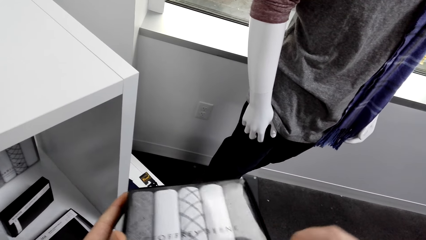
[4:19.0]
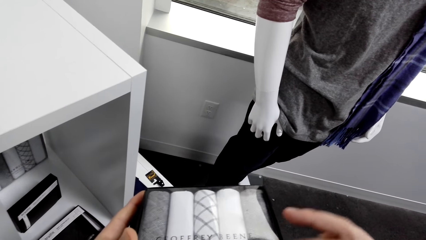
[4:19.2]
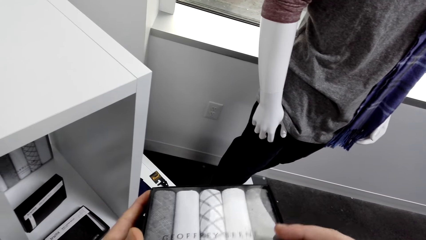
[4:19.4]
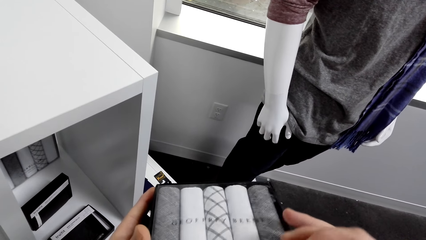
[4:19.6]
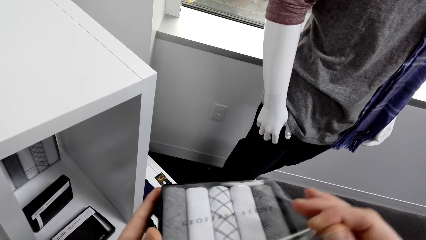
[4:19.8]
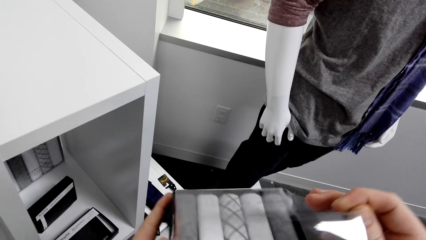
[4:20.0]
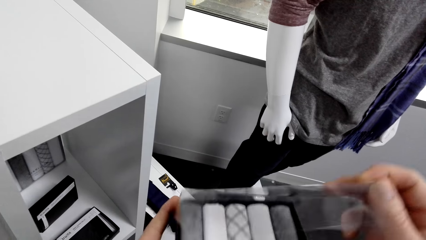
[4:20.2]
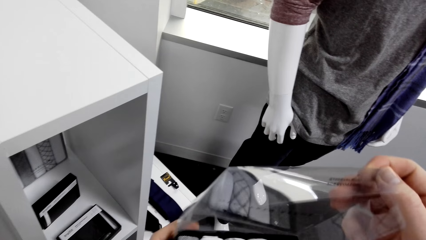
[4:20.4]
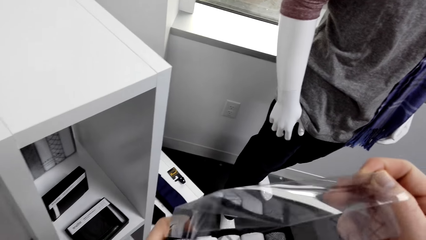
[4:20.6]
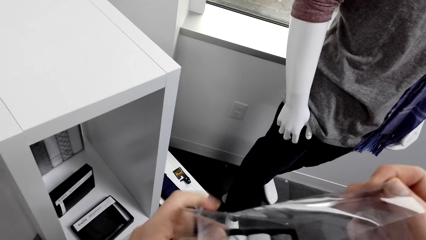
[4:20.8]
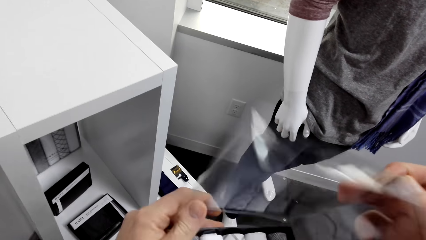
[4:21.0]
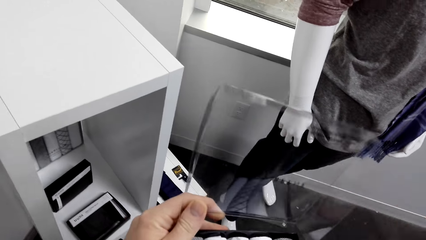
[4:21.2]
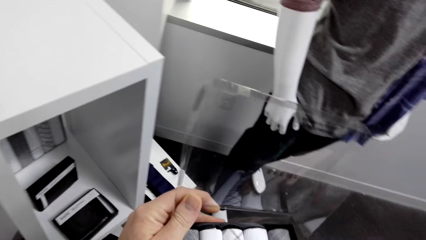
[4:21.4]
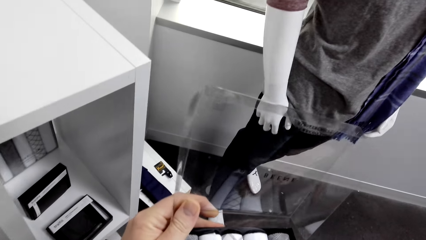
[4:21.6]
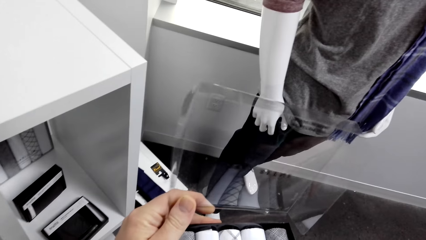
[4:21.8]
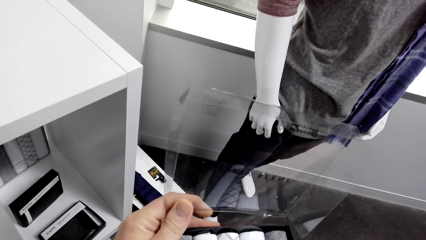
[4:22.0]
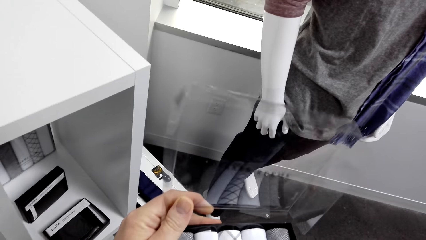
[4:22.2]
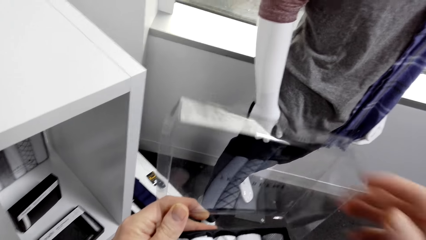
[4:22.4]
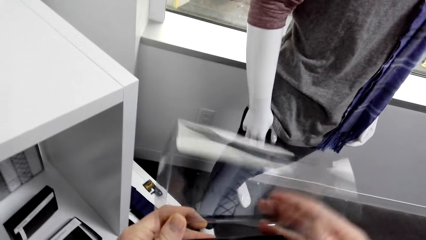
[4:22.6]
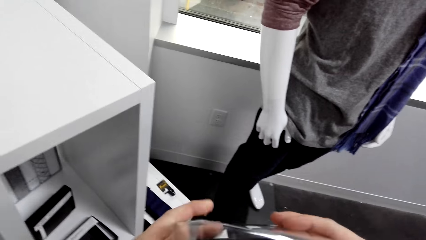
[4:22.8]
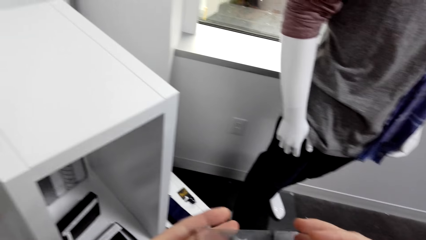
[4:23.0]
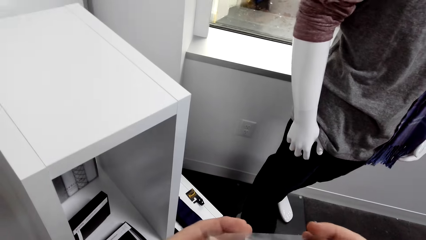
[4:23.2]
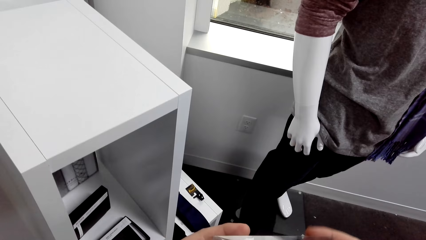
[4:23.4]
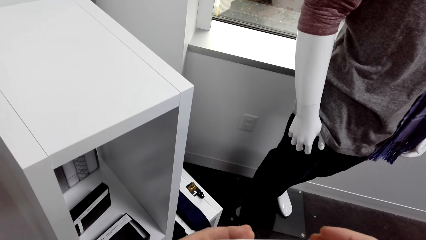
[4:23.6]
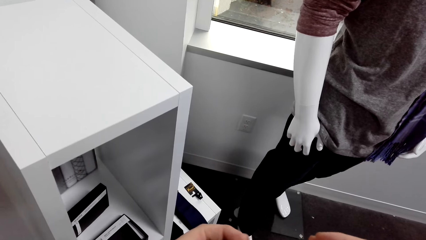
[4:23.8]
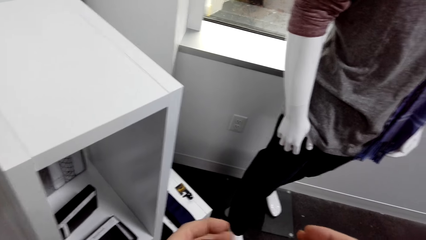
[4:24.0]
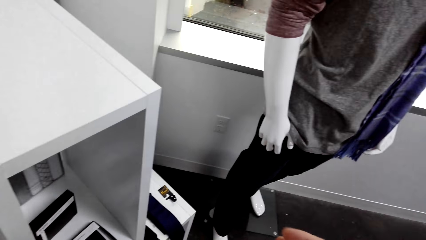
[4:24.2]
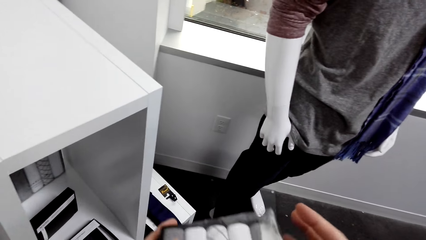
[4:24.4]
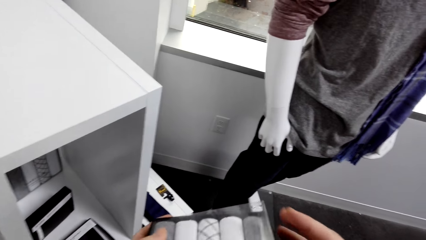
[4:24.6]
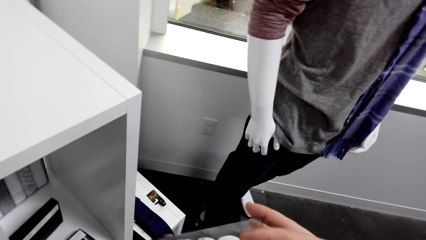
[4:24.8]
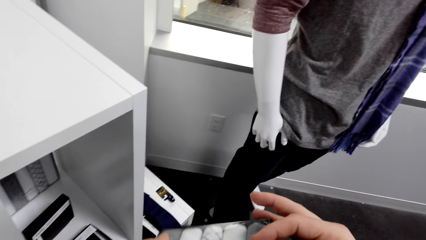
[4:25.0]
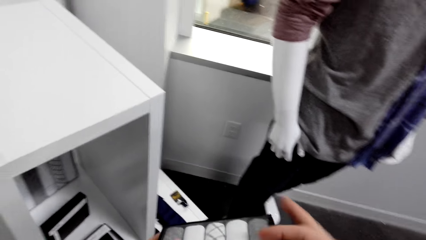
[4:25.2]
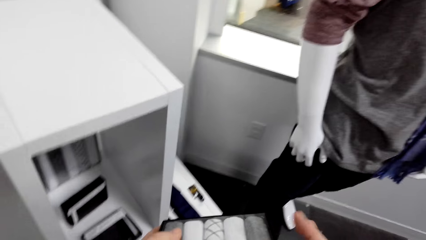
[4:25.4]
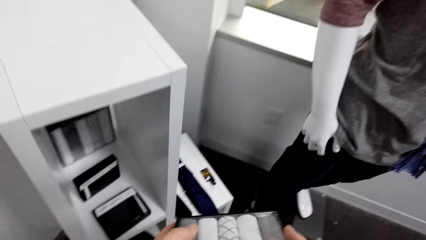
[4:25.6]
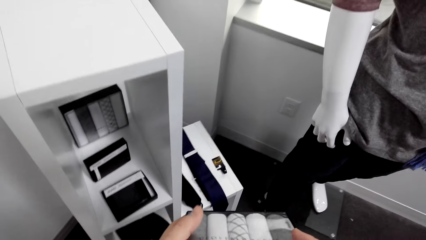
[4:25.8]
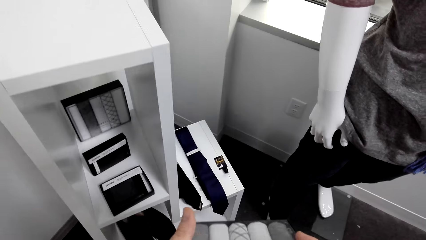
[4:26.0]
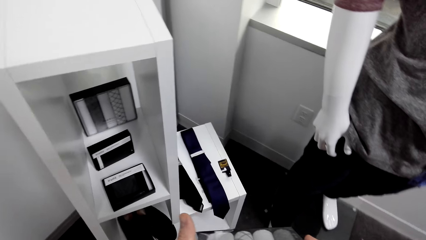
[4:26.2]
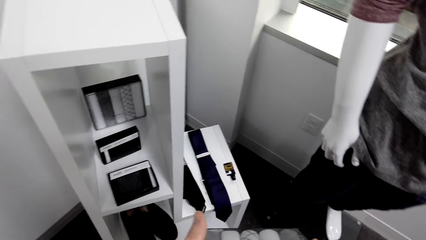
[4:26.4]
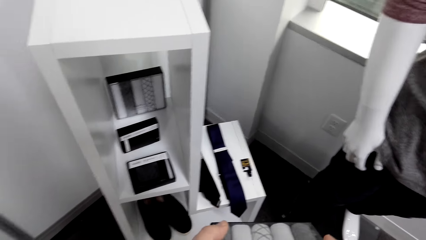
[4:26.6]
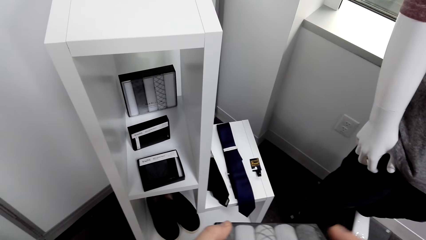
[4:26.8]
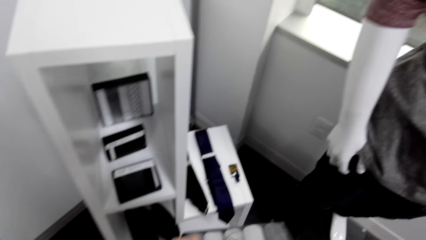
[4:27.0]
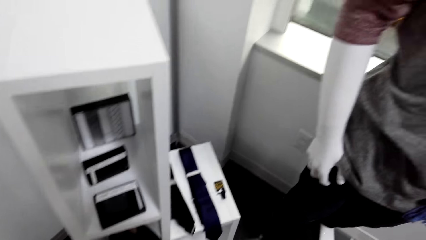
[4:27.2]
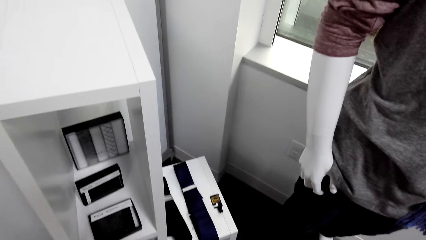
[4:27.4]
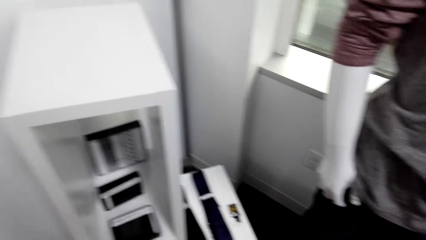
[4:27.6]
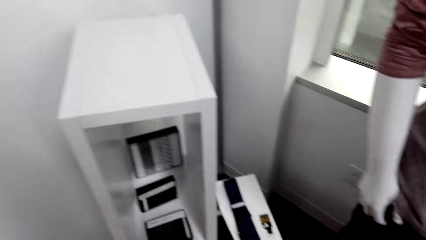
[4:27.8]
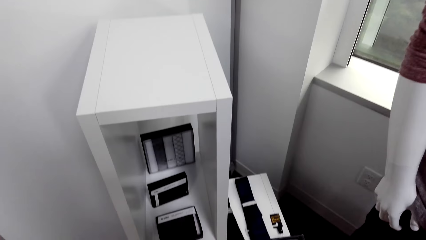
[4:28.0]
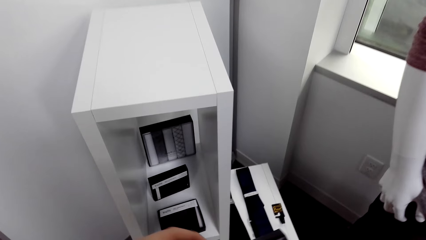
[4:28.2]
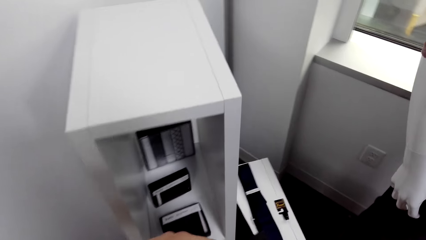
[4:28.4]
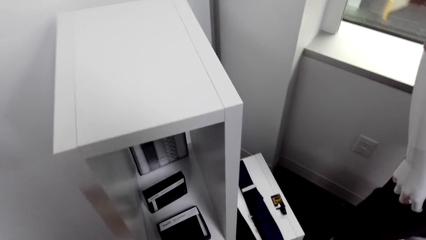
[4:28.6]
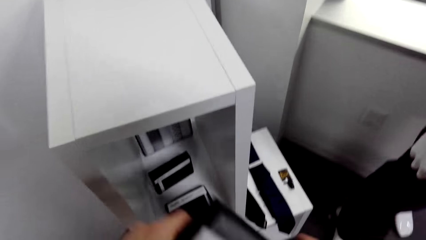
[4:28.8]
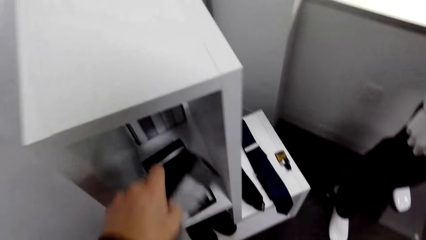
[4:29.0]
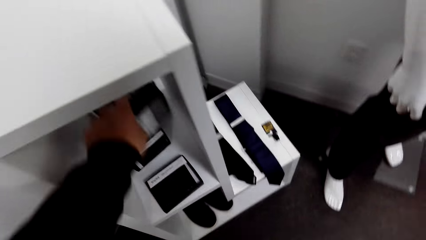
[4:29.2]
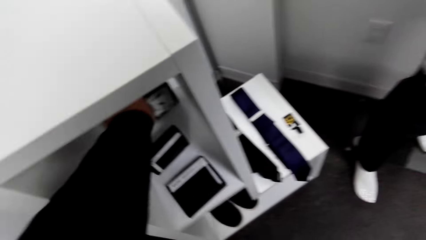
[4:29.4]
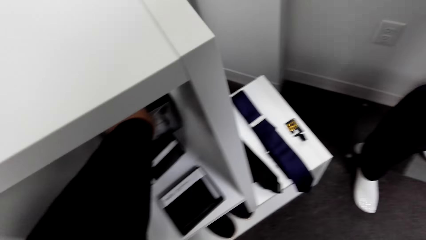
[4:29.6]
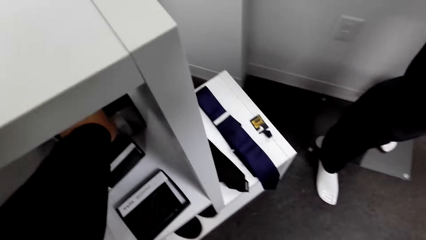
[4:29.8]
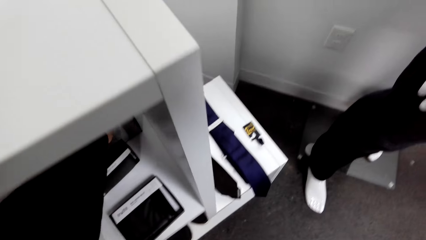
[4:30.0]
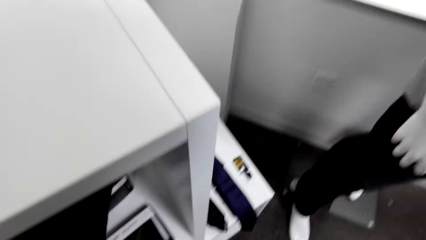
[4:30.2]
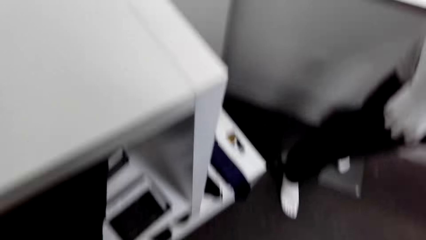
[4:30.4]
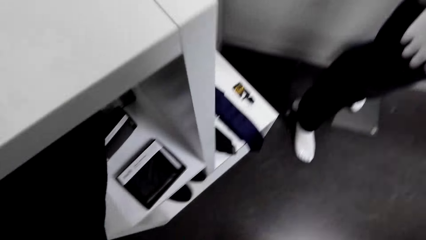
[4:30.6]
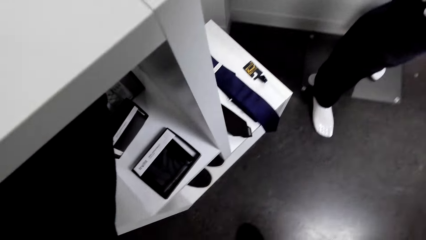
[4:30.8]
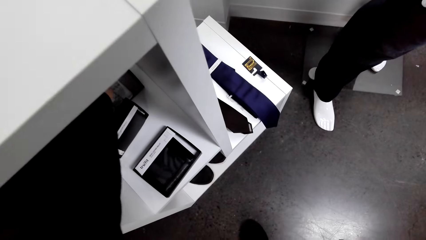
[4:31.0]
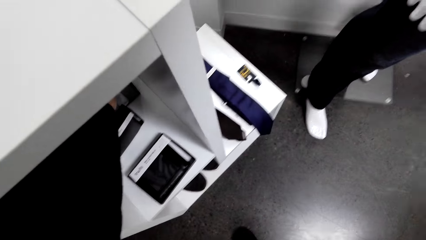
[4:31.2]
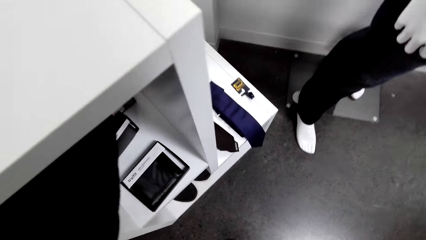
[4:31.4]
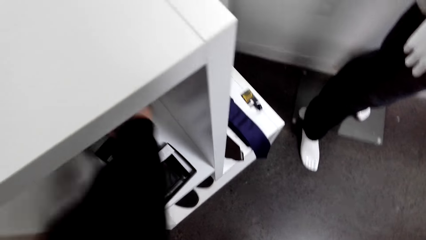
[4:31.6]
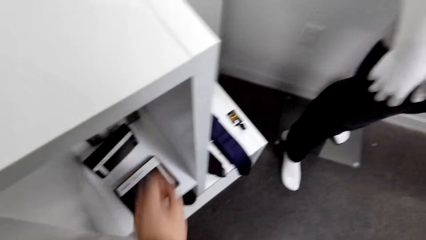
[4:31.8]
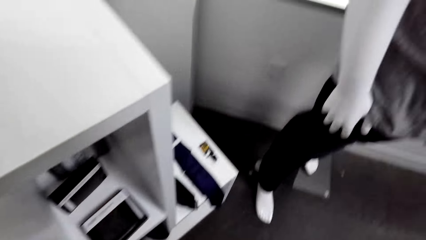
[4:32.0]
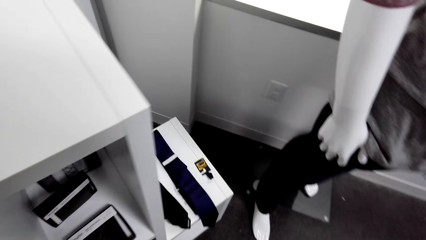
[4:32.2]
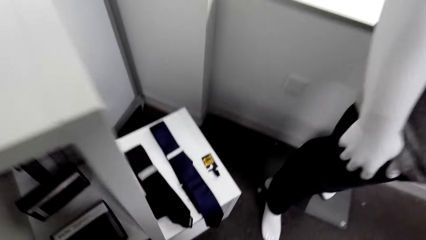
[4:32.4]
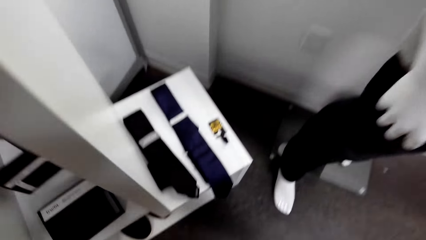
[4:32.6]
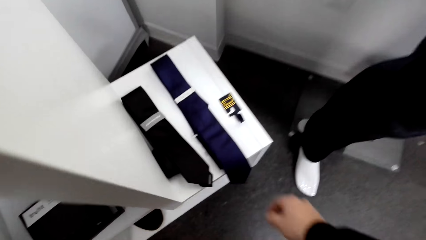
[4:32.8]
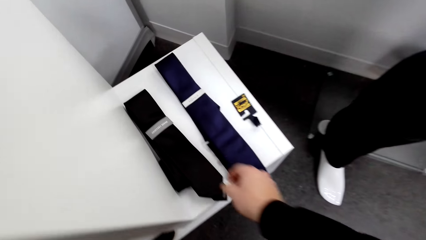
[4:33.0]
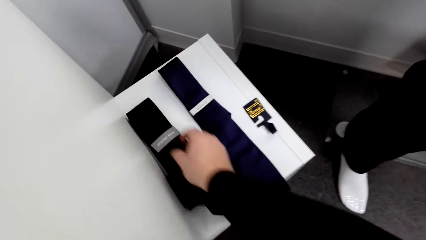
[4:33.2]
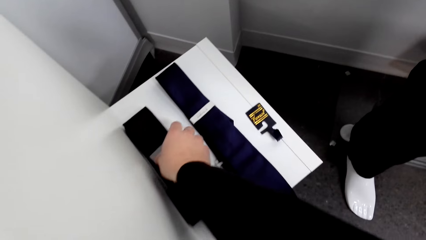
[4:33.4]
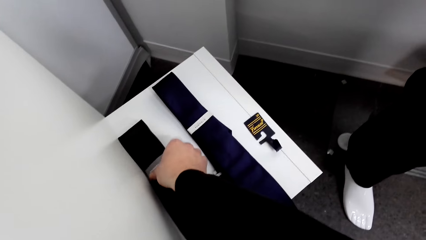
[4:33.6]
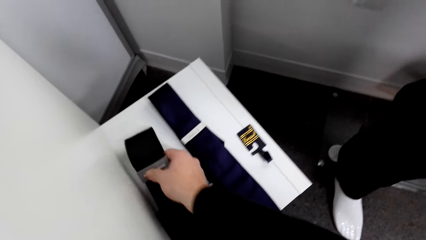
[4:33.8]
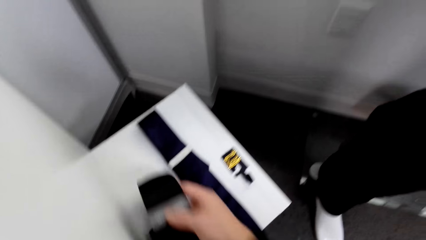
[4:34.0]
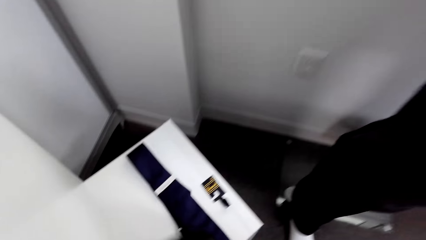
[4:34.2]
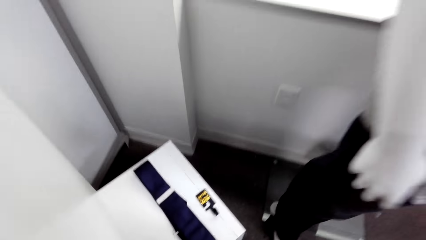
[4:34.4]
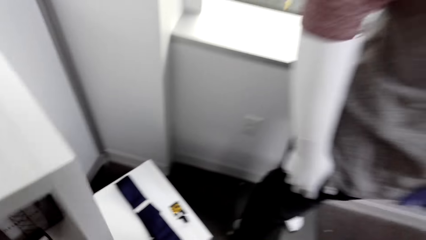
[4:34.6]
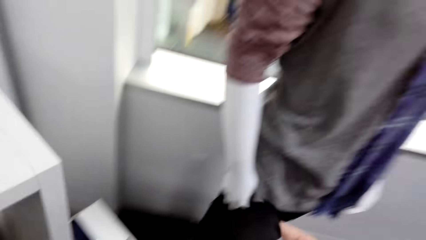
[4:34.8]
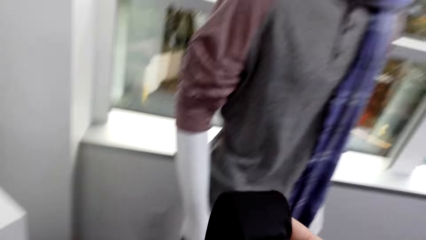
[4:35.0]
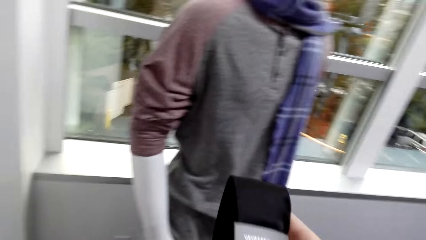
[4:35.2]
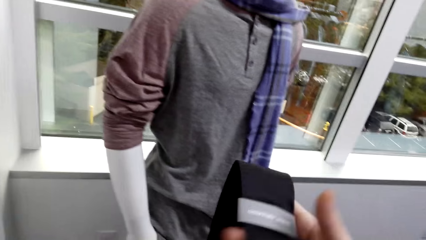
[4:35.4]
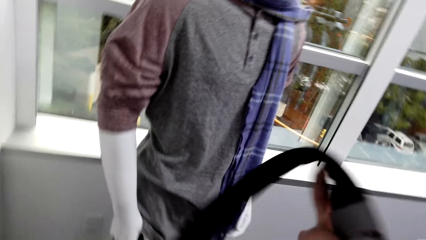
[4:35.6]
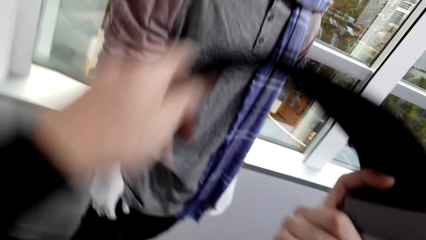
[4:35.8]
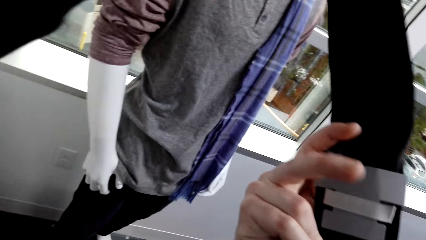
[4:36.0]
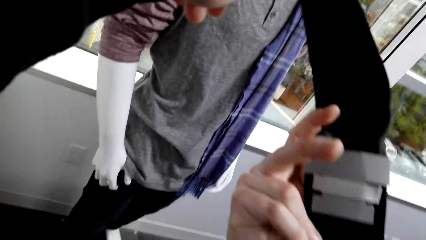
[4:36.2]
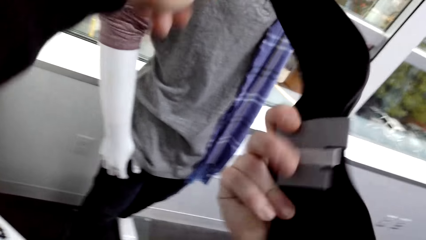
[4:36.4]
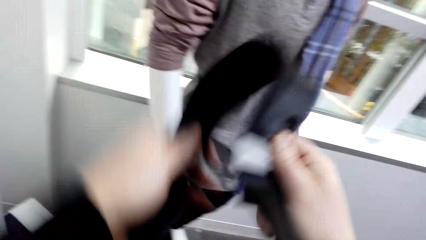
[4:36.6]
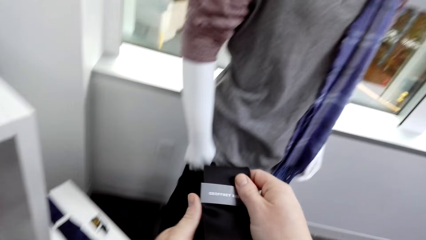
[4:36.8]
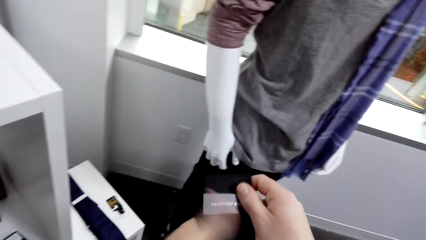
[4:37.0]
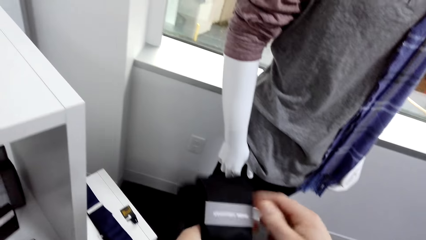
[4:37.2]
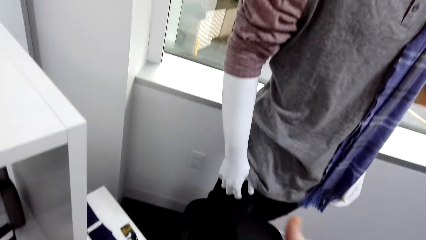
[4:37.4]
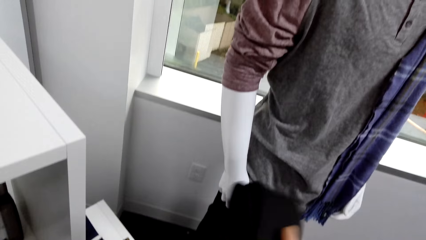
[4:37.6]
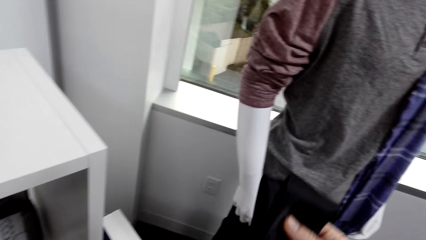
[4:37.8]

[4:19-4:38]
The camera wearer touches something. They open a pack, hold the ties in the pack, and close the pack. They return the pack back to the cabinet. They pick a tie on the cabinet and stretch the tie. They raise something. They fold the tie again.
